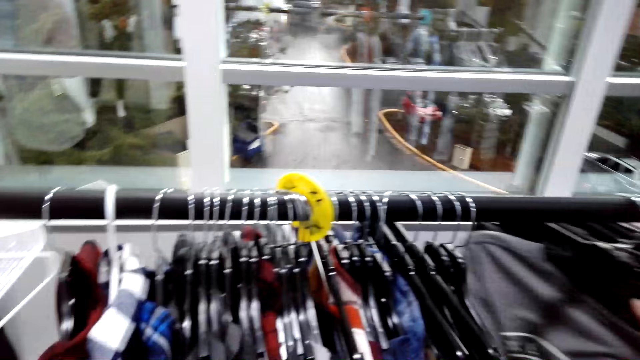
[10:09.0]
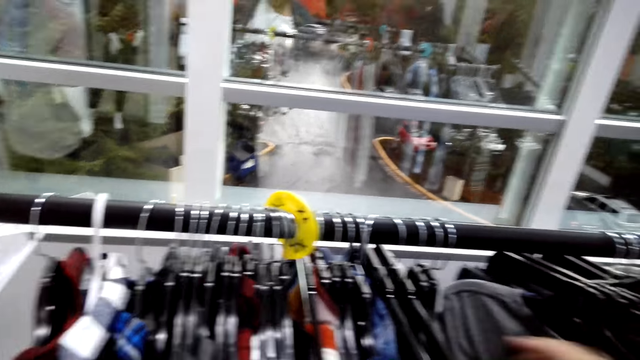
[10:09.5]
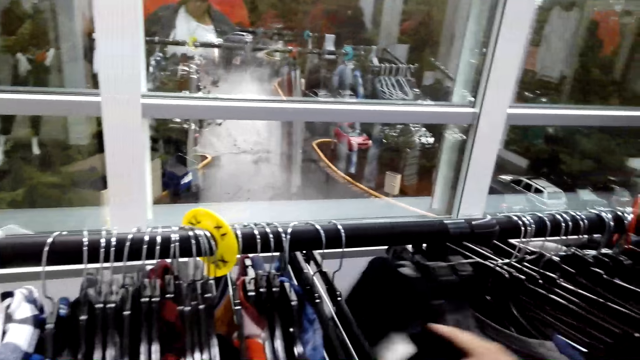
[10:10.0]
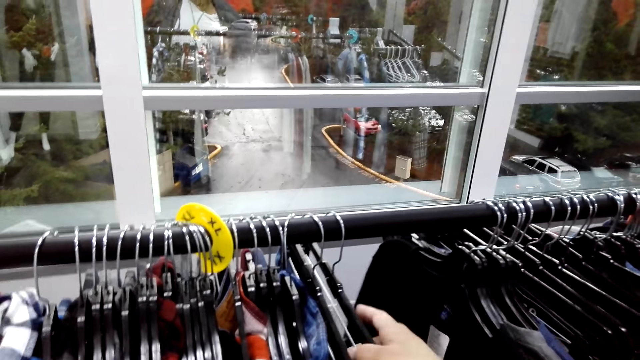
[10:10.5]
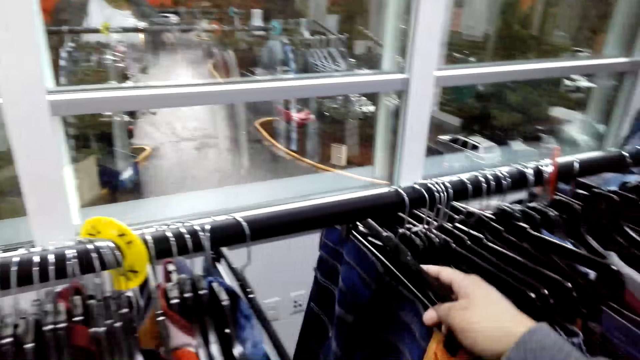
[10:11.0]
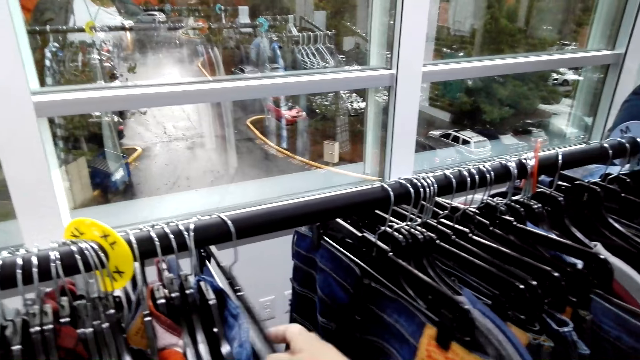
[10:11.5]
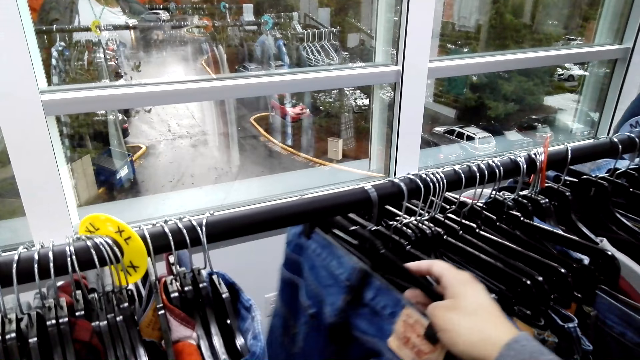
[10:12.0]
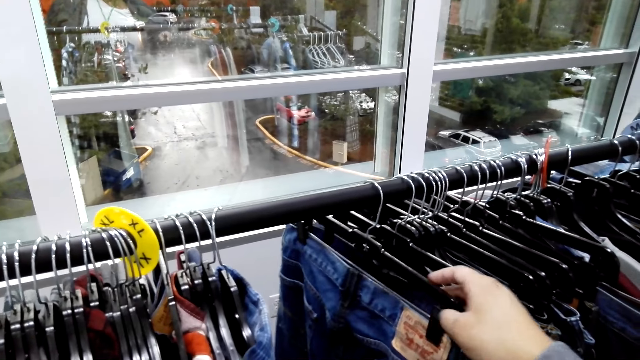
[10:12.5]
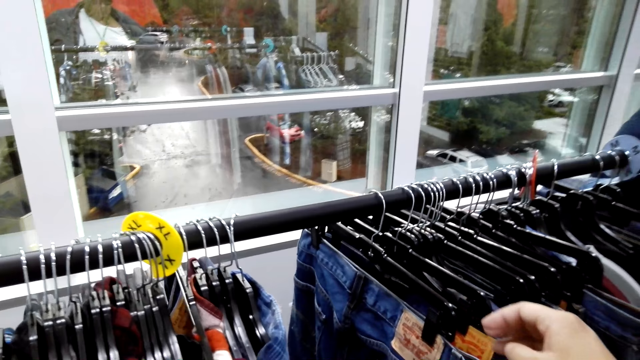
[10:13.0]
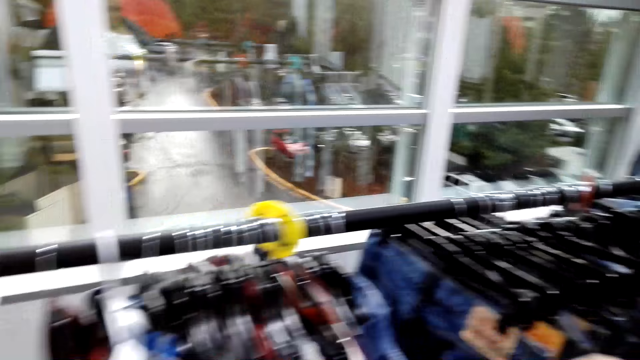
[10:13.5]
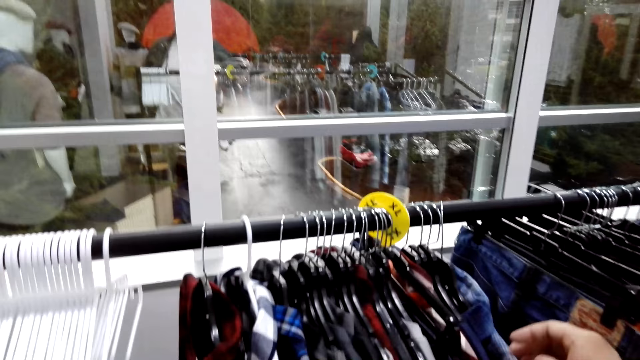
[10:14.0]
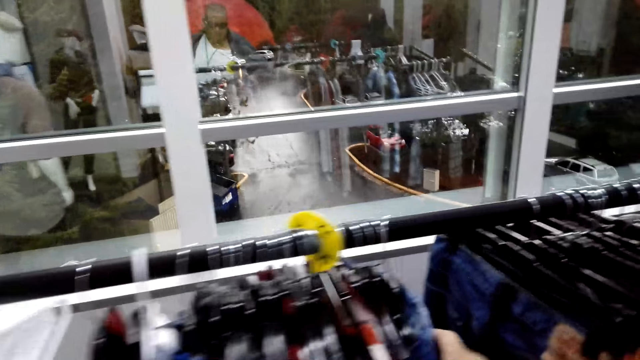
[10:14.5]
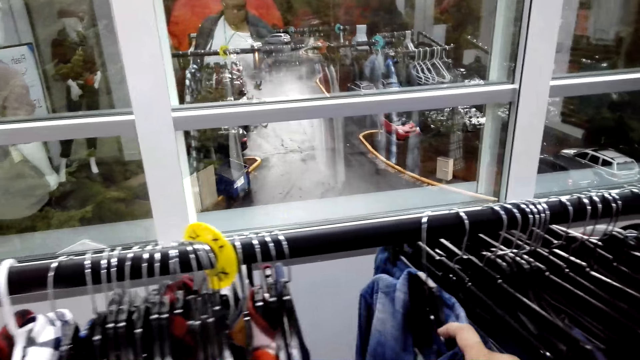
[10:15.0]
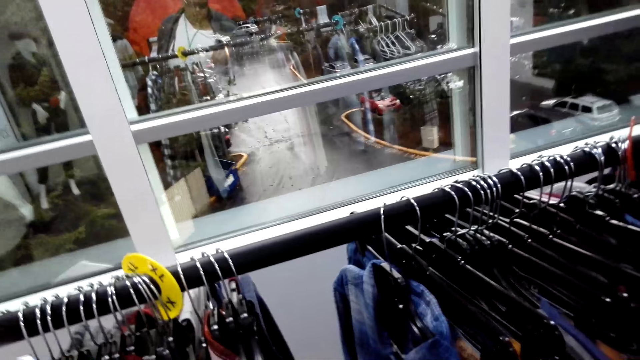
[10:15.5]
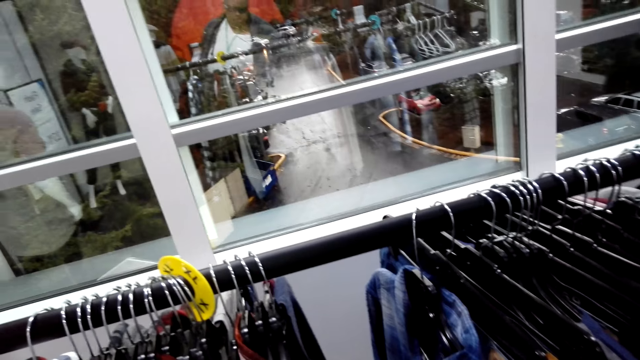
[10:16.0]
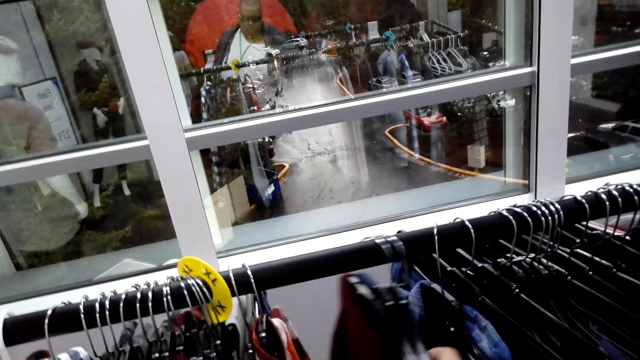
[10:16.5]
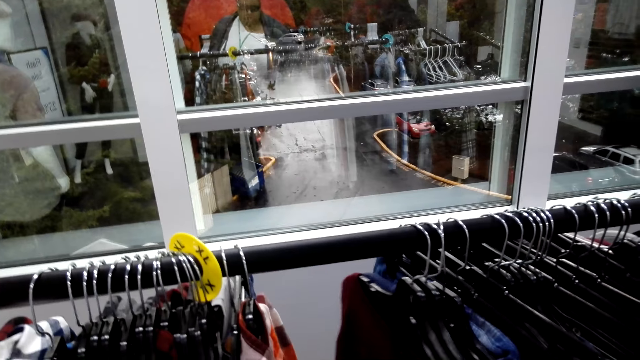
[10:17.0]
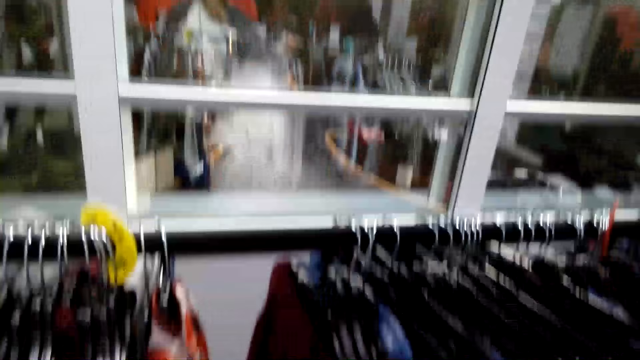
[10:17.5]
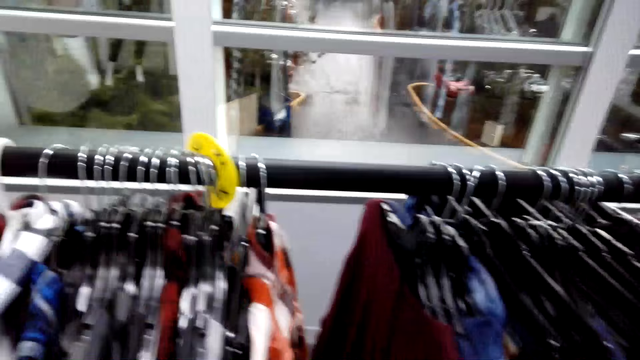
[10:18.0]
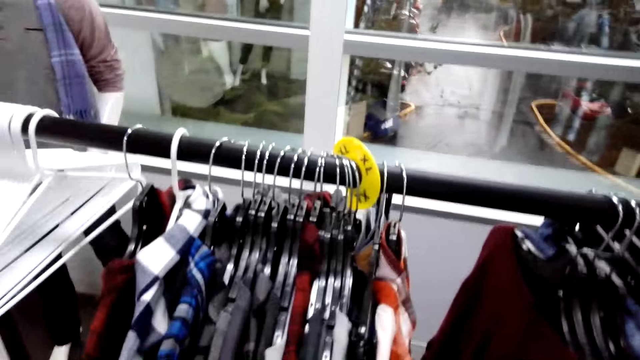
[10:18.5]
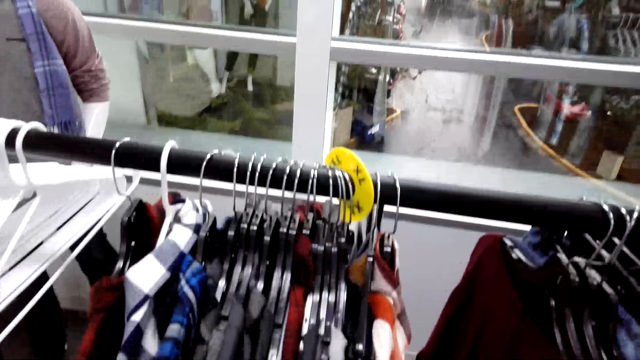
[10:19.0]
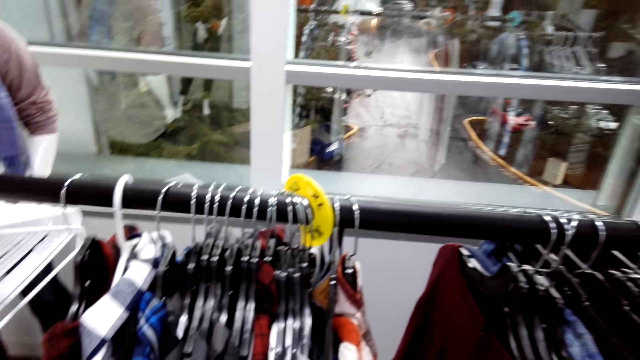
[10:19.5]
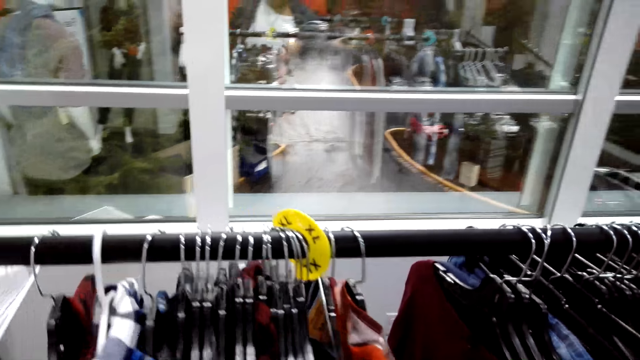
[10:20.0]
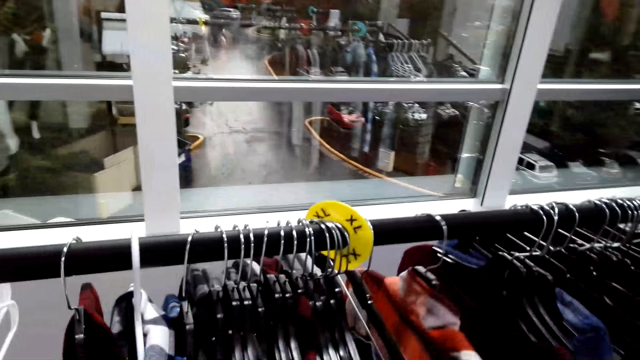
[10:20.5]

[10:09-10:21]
The camera wearer goes over clothes on the hanger stand and converses with an attendant. They talk to the attendant. They push the cloth on the cloth display rack. They push the cloth on the cloth display rack again. The attendant talks to the camera wearer.

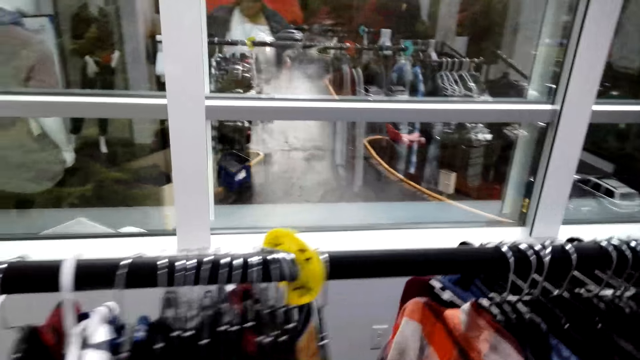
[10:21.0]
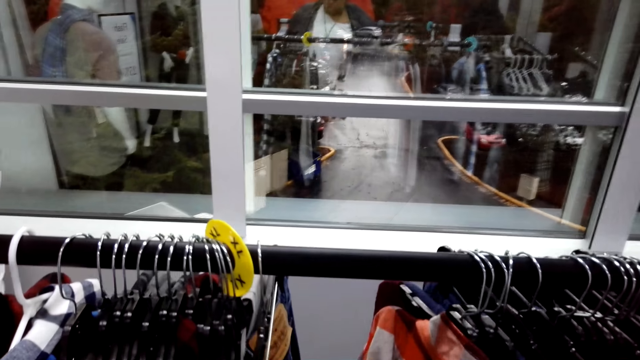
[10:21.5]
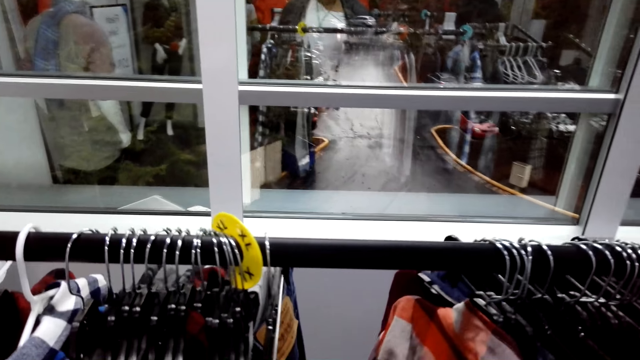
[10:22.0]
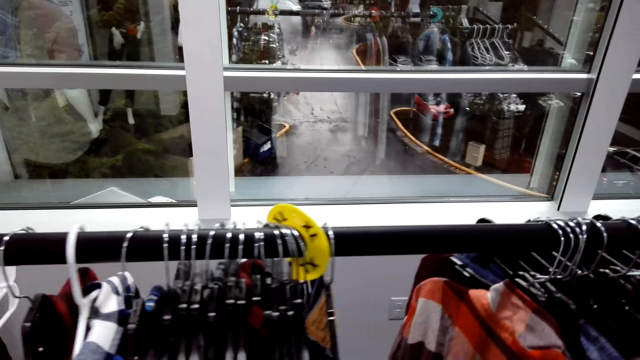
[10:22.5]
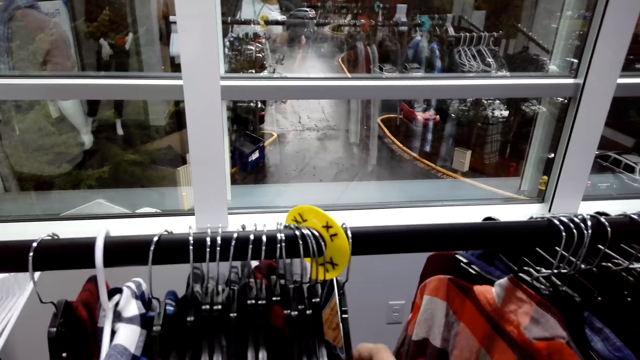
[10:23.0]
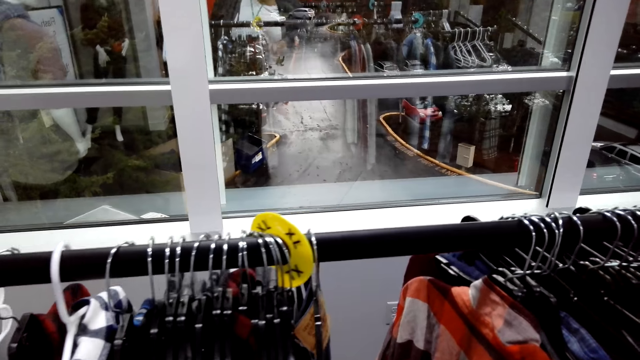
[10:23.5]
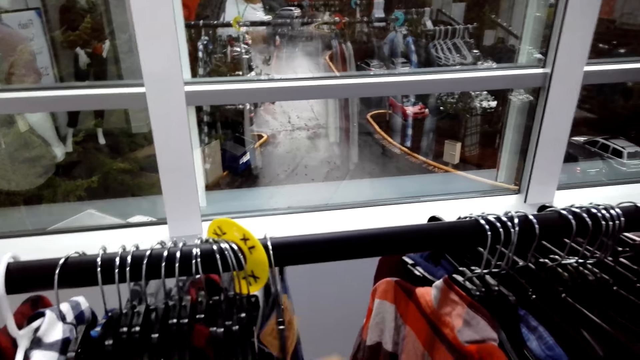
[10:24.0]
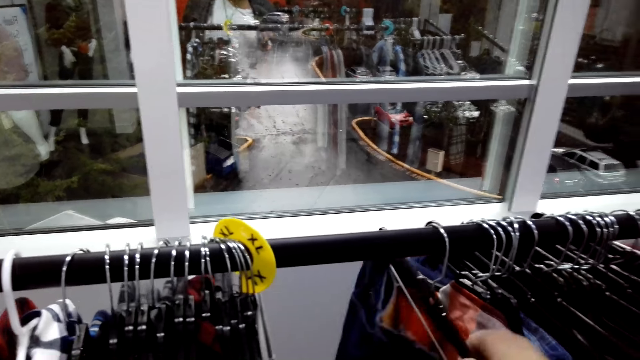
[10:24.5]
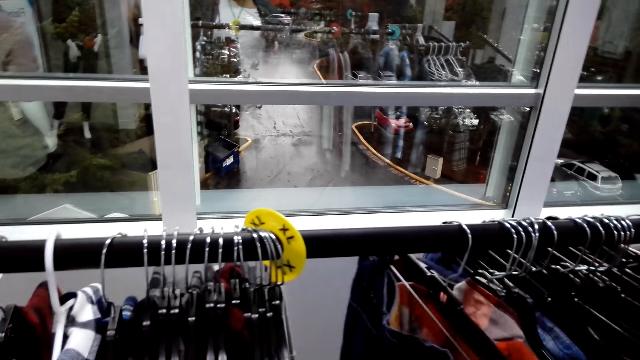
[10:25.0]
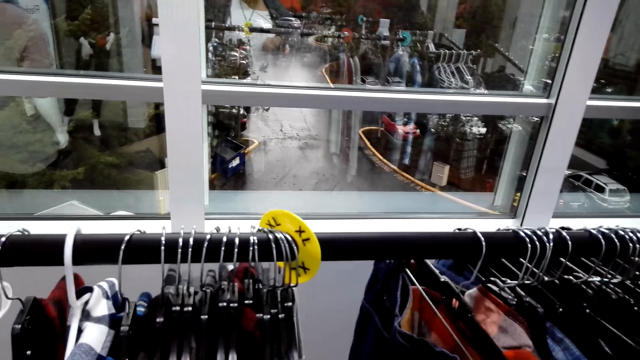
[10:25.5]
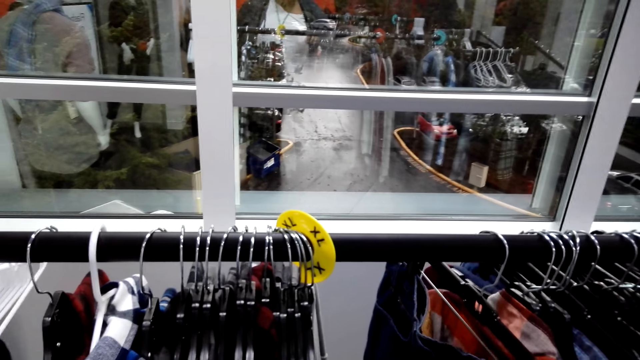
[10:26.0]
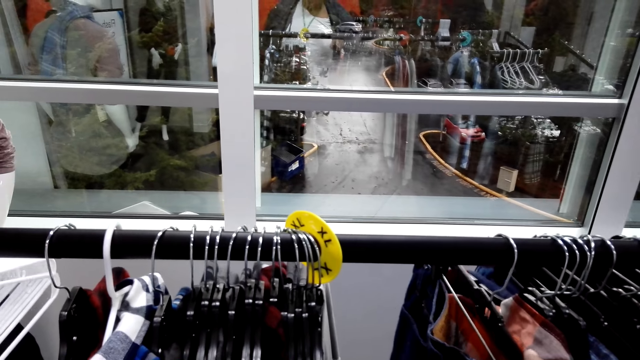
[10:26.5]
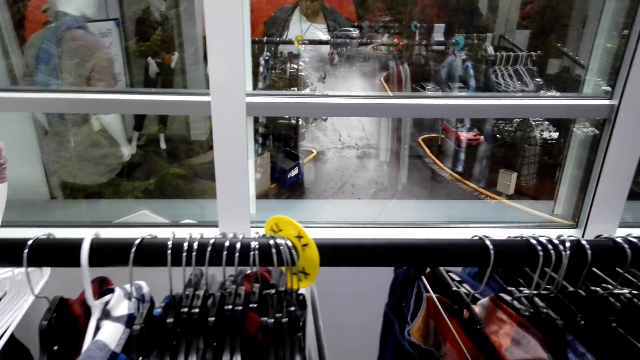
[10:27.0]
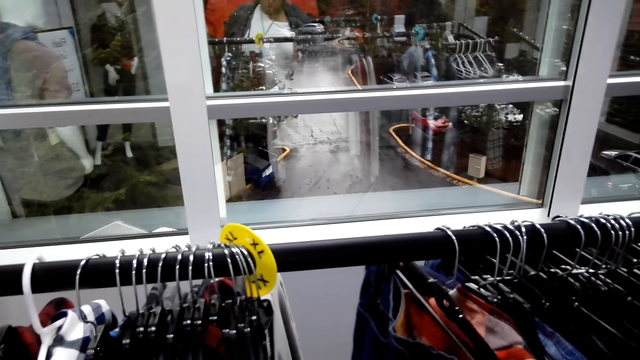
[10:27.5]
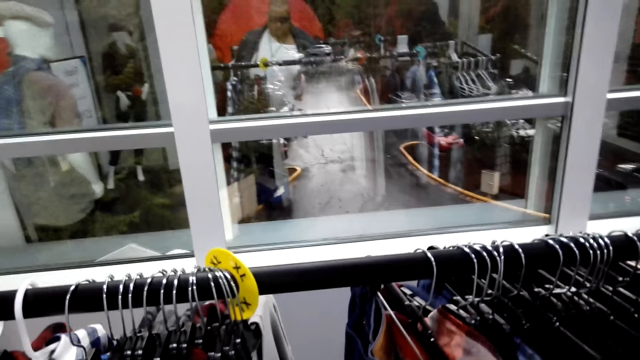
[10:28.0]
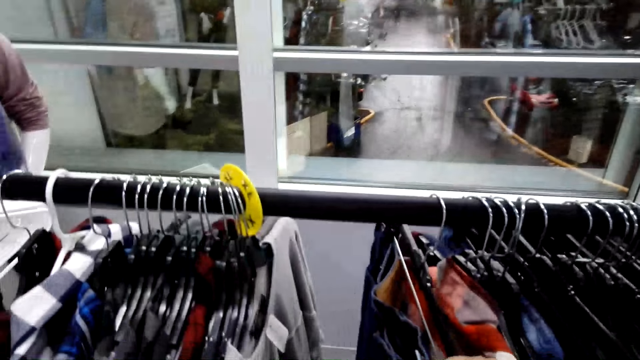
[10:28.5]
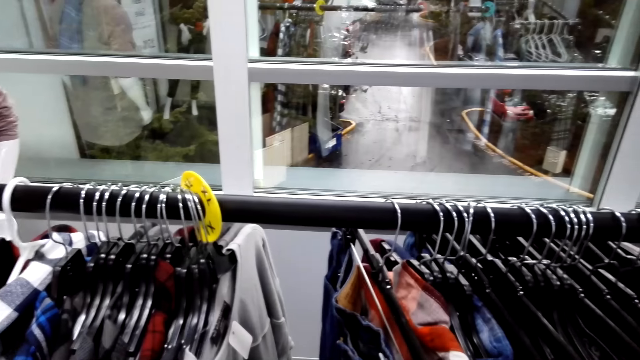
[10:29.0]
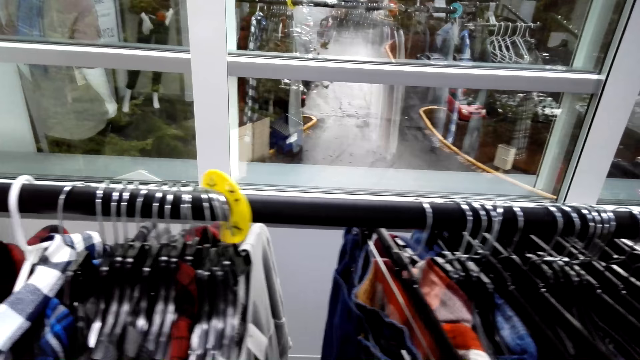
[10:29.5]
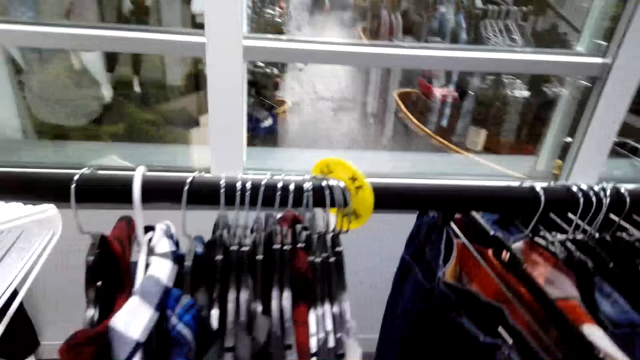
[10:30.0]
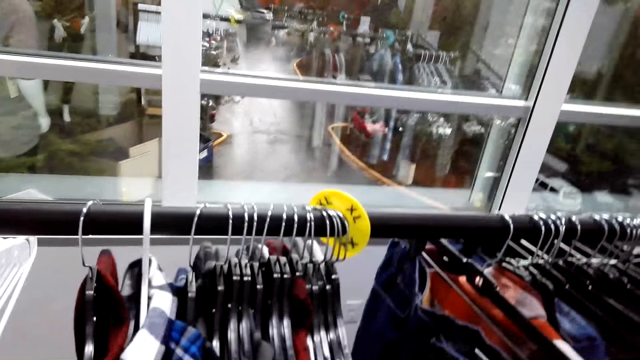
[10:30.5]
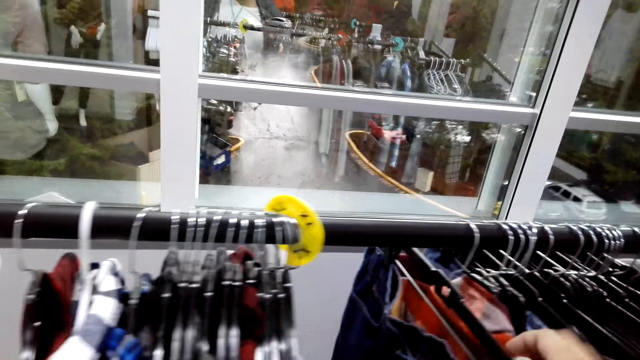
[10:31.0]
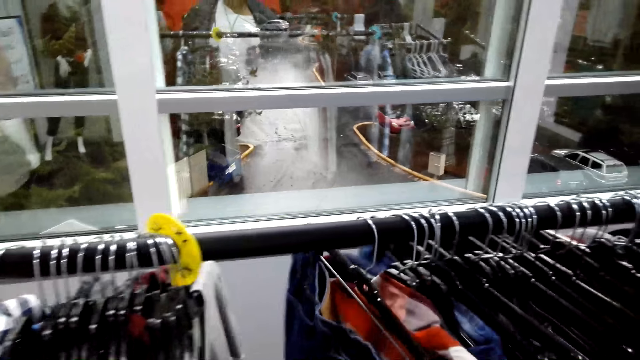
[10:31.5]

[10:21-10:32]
The camera wearer talks to an attendant. The attendant converses with the camera wearer. The camera wearer gazes at clothes on the hanger stand.
